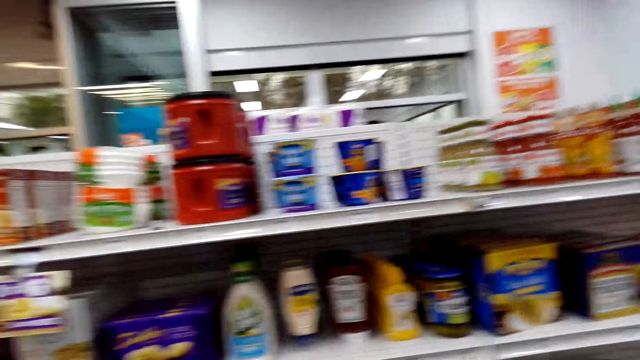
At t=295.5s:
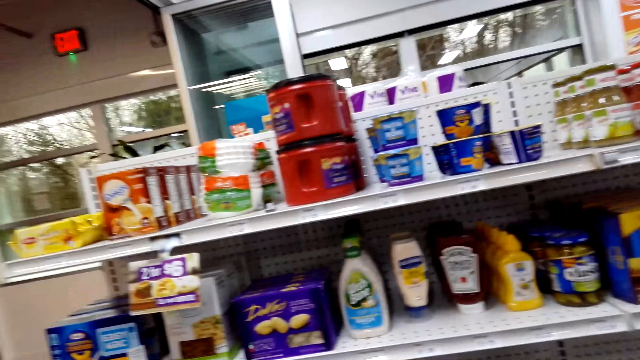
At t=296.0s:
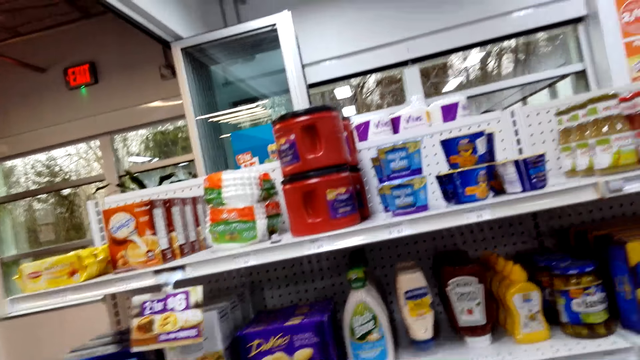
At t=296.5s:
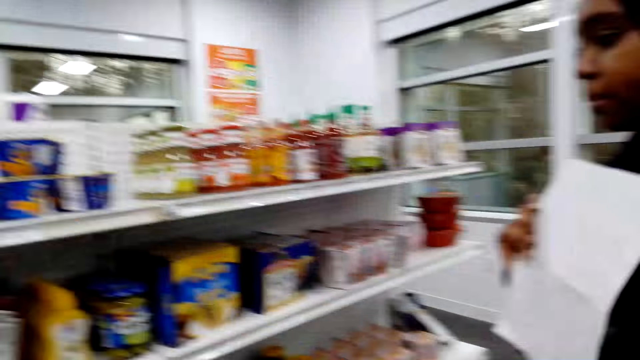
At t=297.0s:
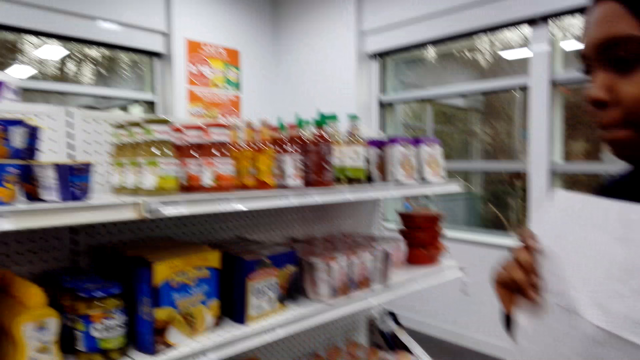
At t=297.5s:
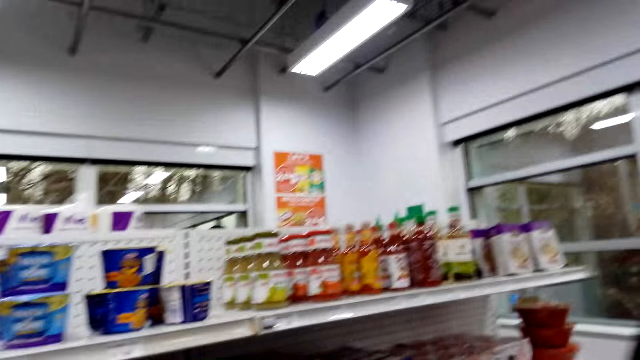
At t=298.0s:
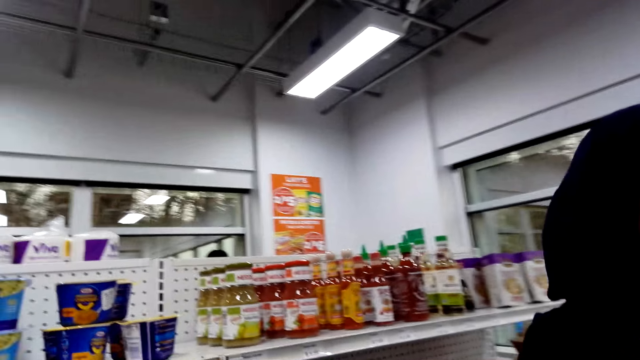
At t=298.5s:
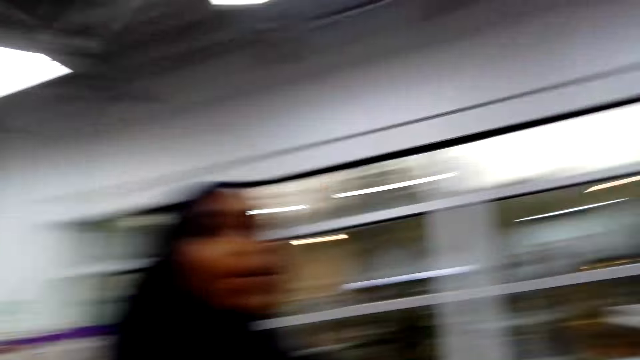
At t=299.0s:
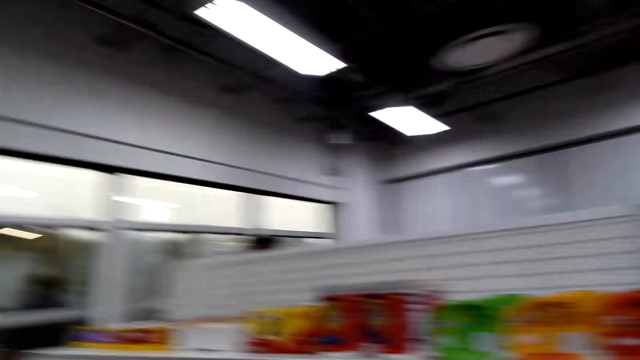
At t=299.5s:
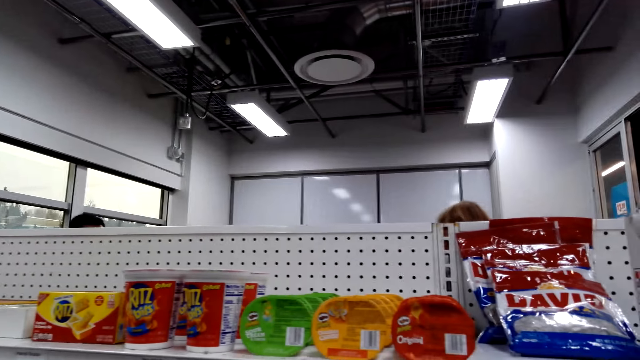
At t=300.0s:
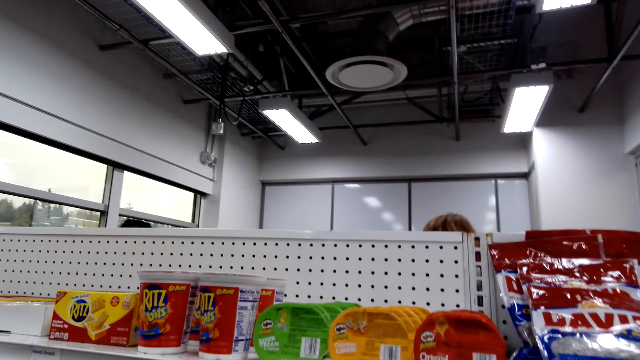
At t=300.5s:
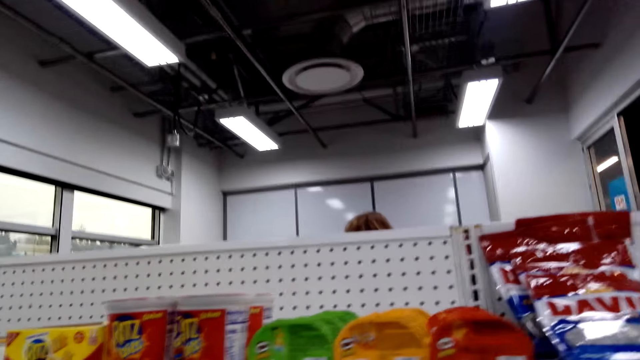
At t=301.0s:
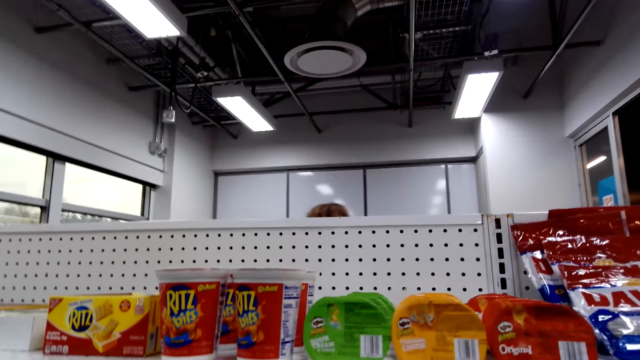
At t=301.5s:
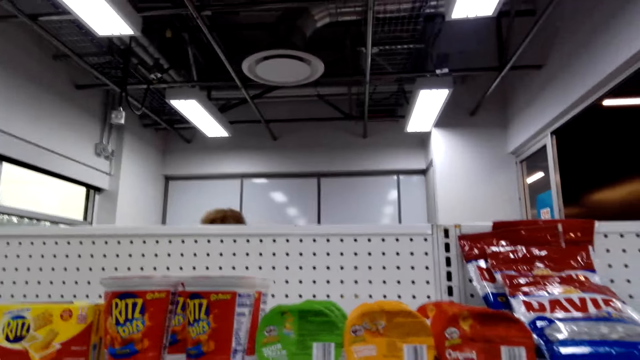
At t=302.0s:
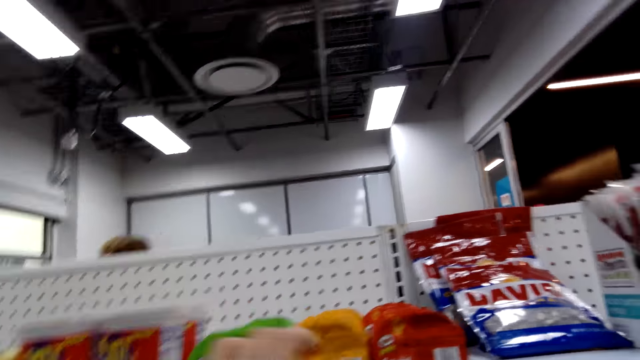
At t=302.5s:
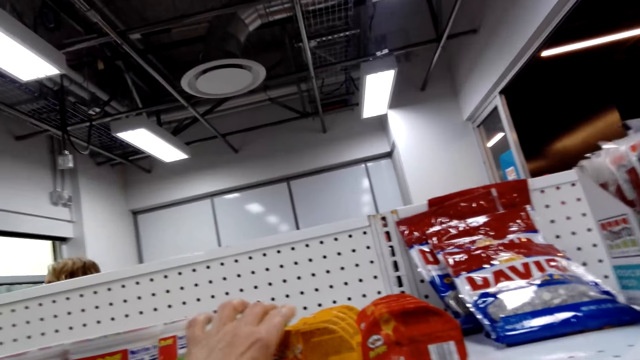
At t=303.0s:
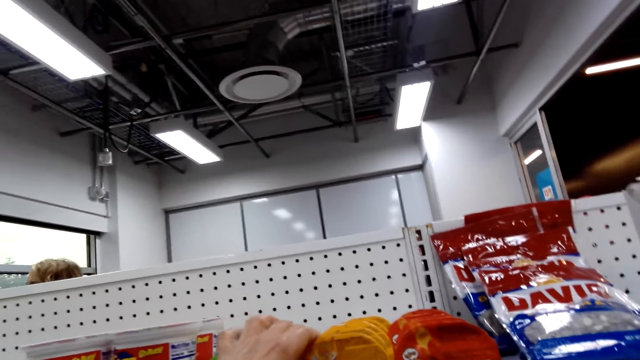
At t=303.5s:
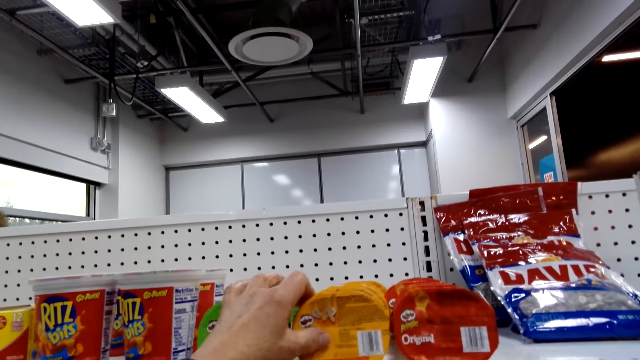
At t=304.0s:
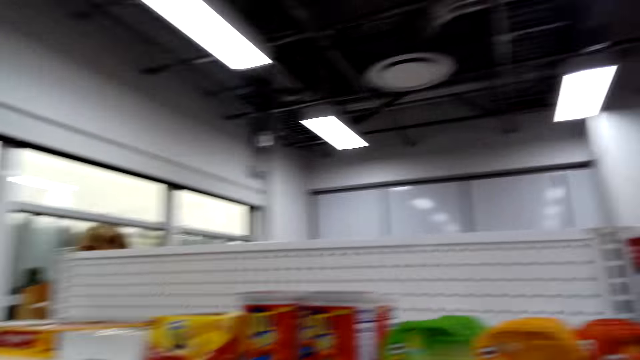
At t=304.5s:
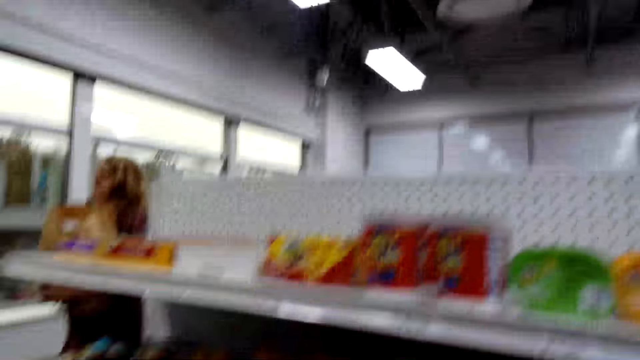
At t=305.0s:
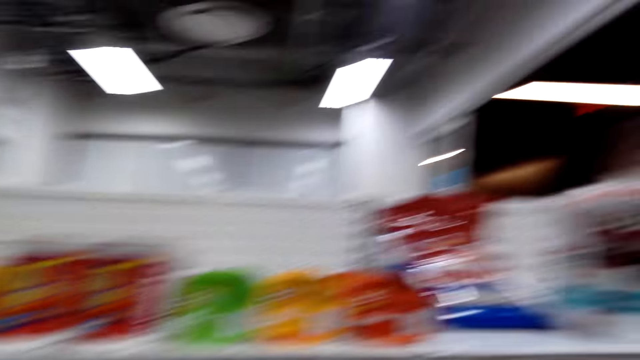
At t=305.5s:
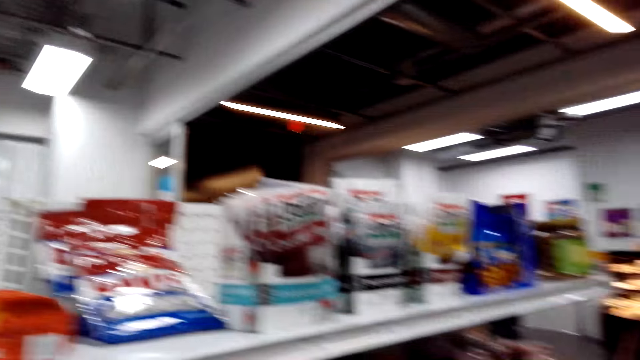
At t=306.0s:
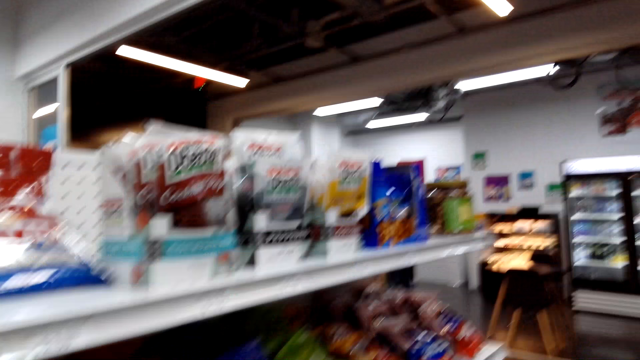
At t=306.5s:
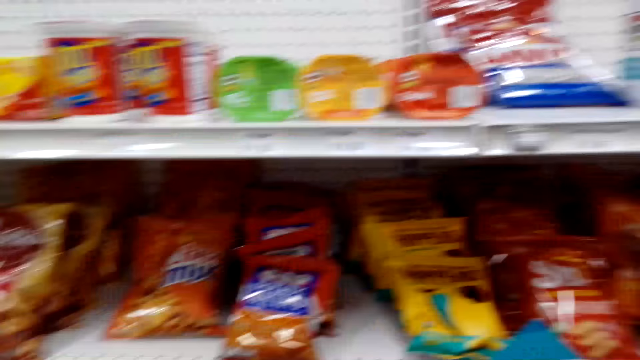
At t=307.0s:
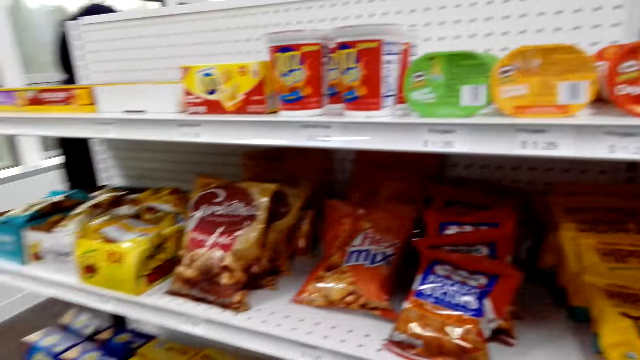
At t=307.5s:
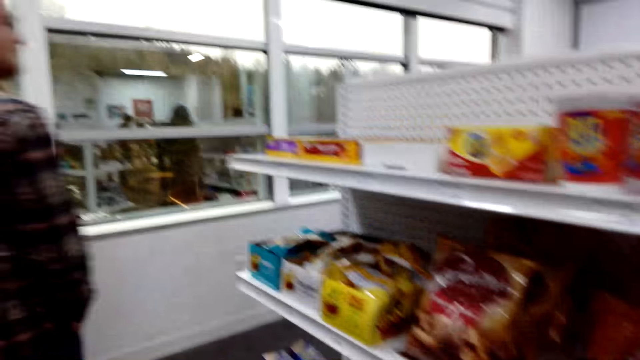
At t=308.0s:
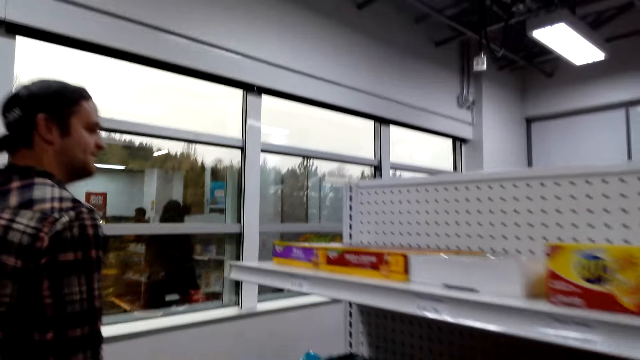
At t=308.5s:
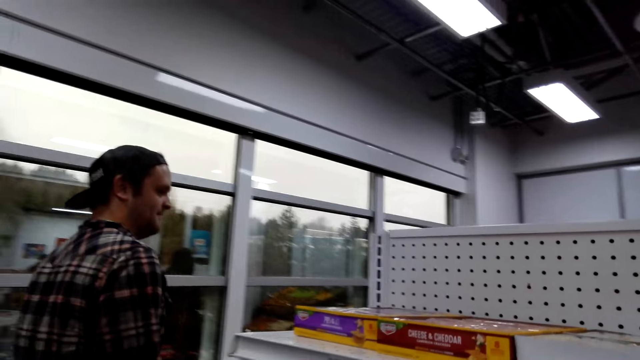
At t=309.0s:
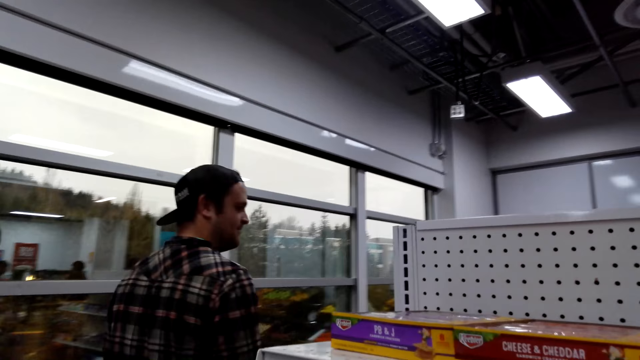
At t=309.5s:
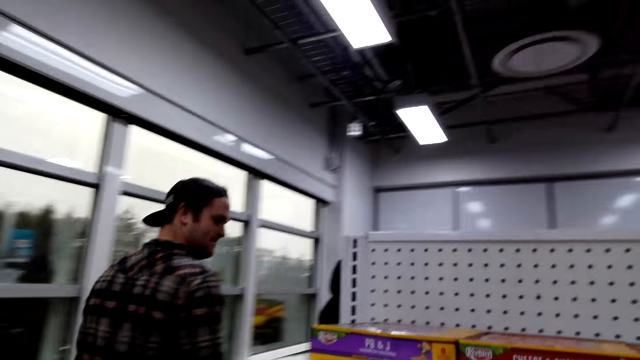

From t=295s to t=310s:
The camera wearer looks around. A person picks the items on the shelf. The camera wearer touches the chips. They walk around.

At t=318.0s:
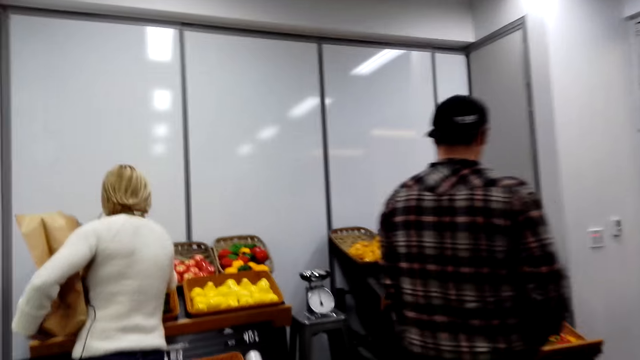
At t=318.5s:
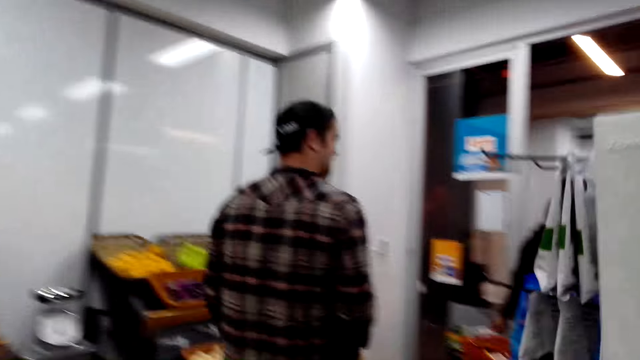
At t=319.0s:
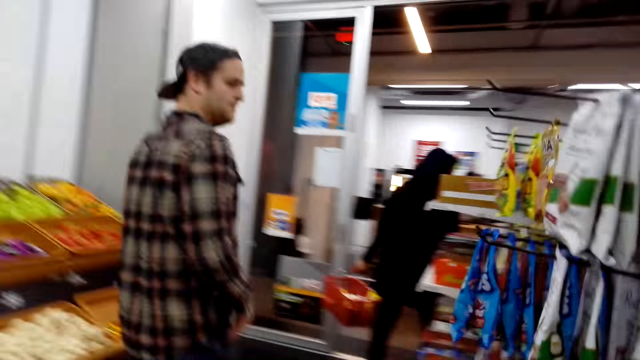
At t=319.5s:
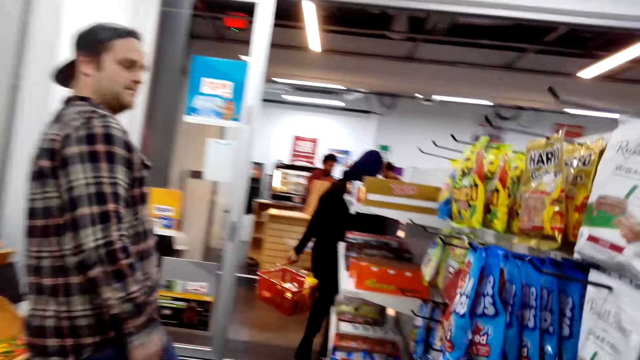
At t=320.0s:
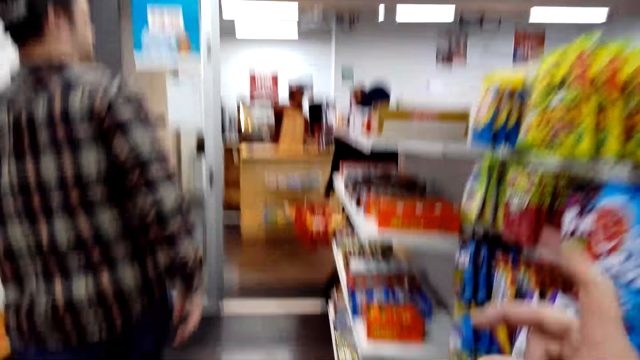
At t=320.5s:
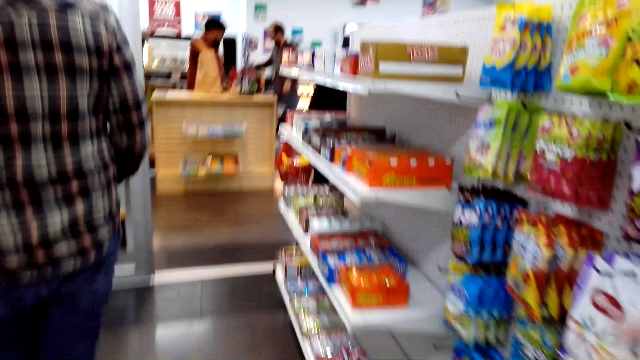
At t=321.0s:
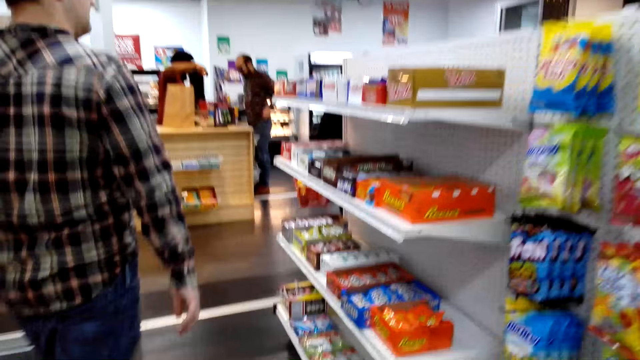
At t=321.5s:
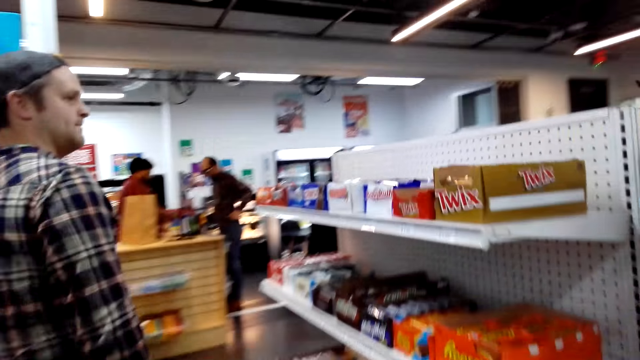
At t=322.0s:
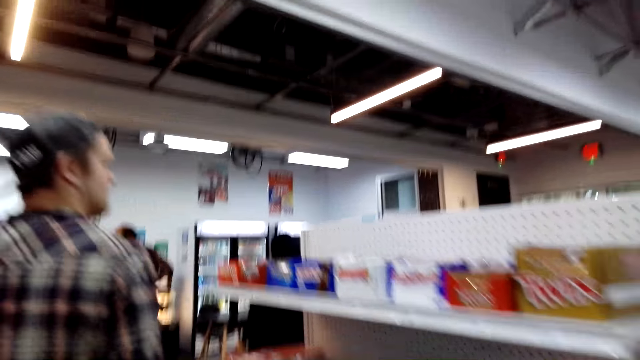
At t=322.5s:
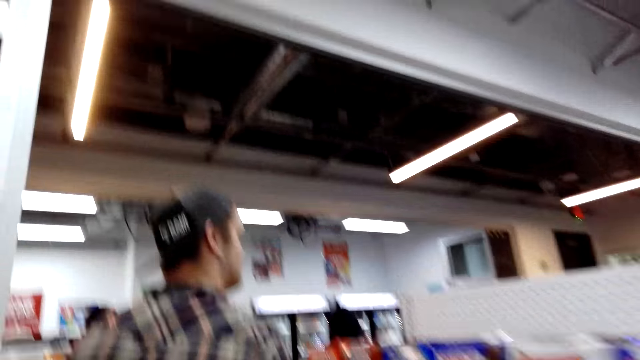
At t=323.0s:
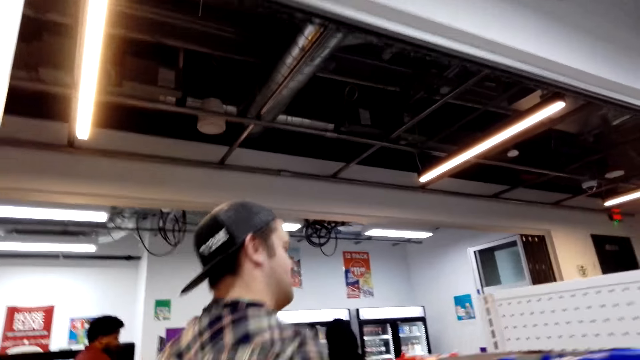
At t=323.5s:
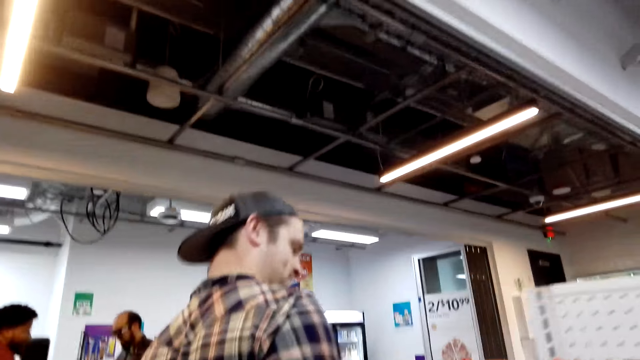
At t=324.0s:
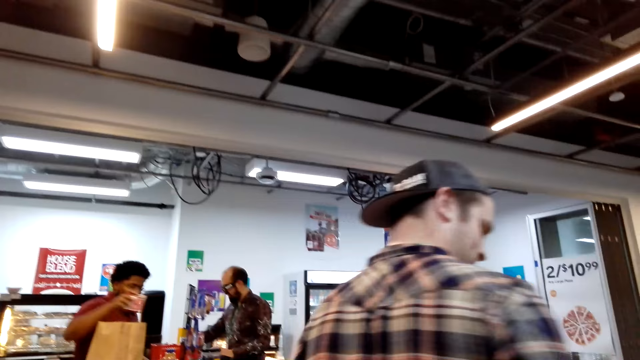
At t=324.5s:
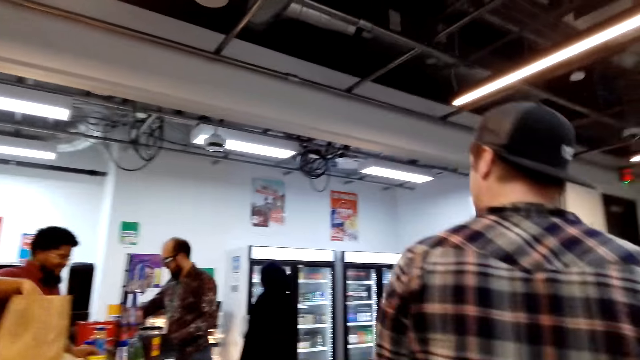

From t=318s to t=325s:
The camera wearer walks in the supermarket.
